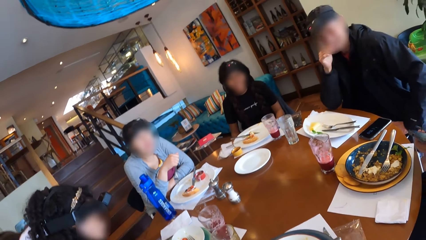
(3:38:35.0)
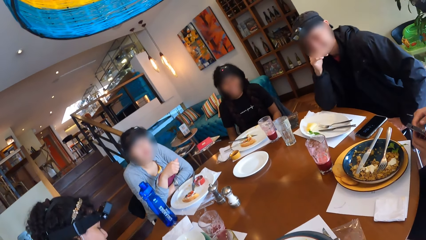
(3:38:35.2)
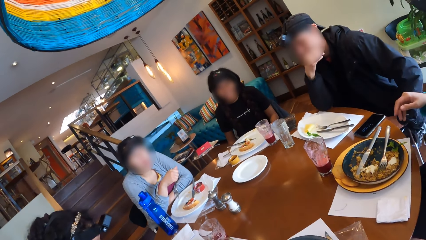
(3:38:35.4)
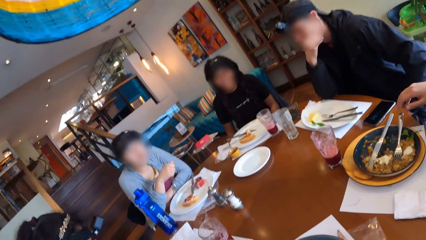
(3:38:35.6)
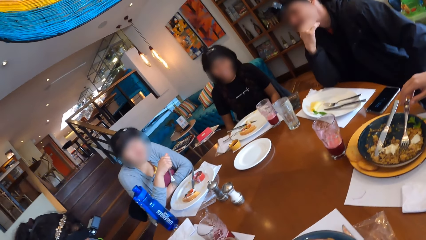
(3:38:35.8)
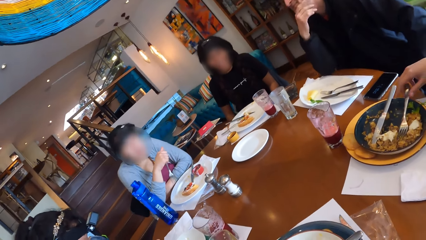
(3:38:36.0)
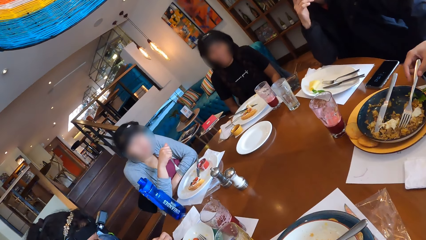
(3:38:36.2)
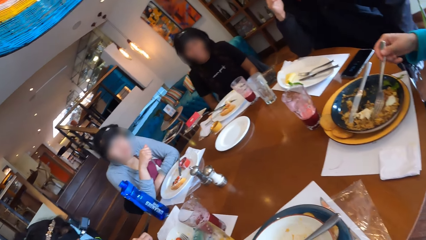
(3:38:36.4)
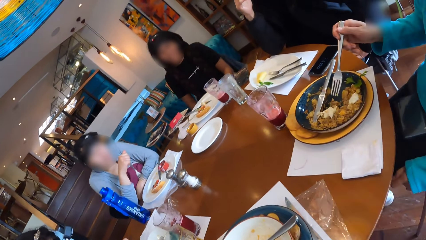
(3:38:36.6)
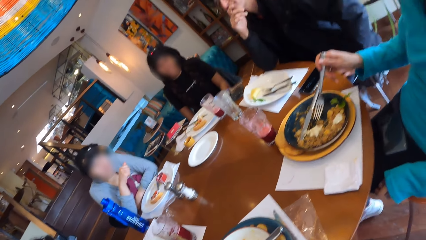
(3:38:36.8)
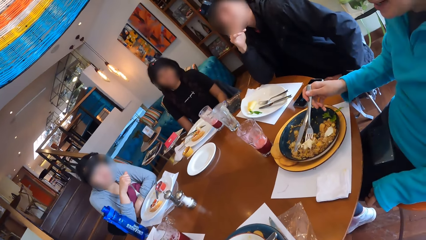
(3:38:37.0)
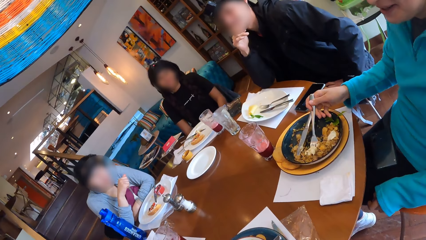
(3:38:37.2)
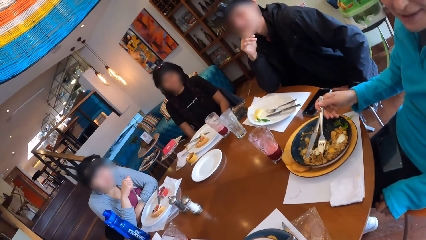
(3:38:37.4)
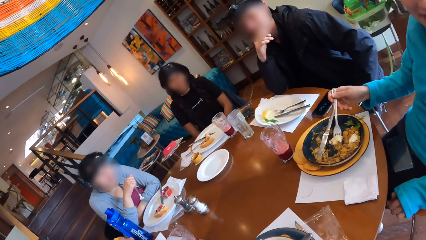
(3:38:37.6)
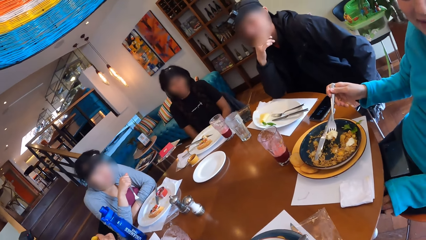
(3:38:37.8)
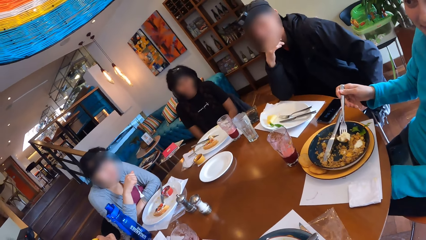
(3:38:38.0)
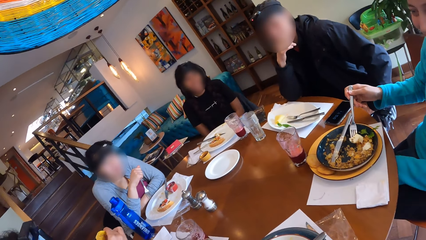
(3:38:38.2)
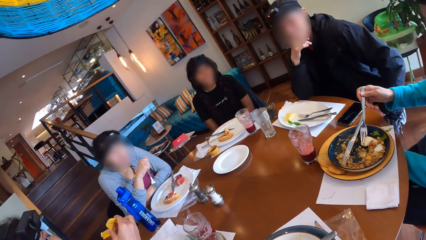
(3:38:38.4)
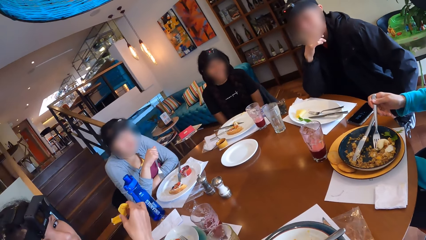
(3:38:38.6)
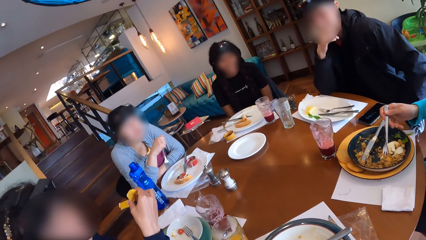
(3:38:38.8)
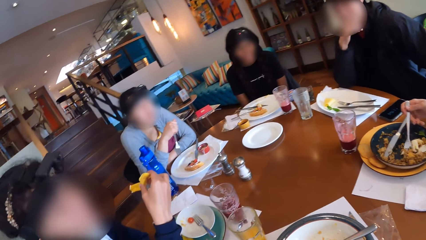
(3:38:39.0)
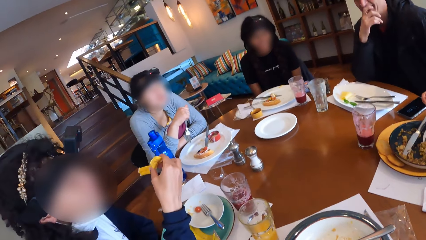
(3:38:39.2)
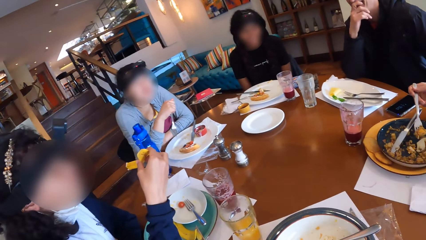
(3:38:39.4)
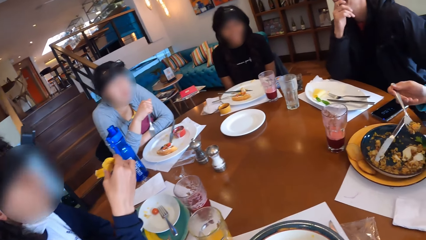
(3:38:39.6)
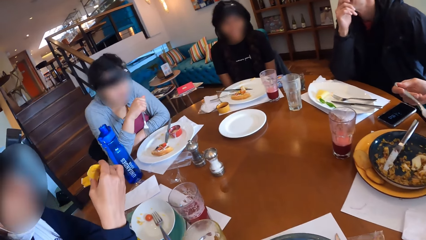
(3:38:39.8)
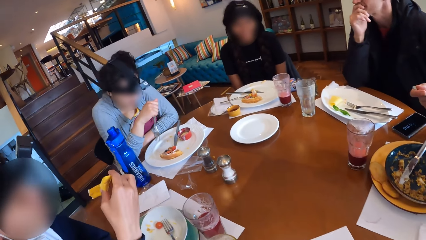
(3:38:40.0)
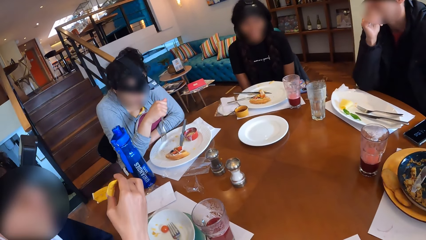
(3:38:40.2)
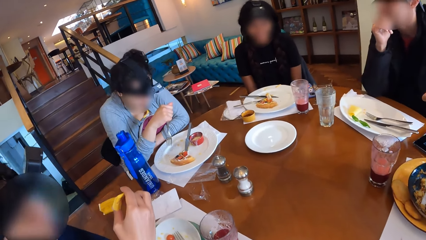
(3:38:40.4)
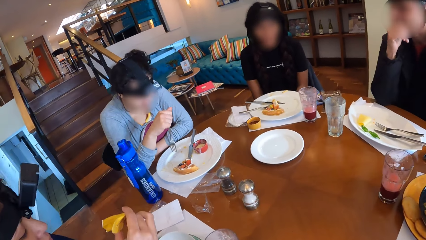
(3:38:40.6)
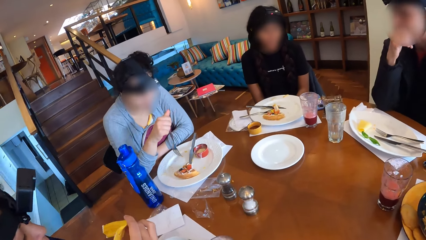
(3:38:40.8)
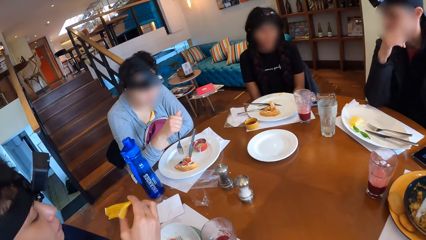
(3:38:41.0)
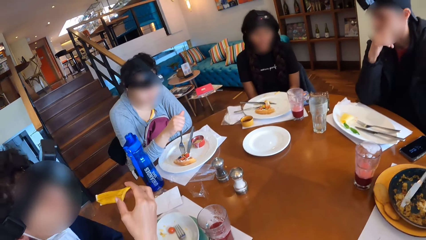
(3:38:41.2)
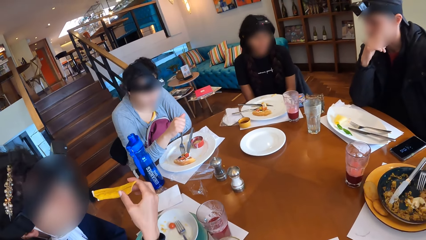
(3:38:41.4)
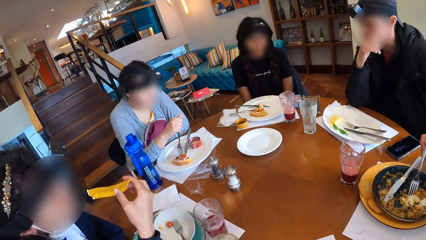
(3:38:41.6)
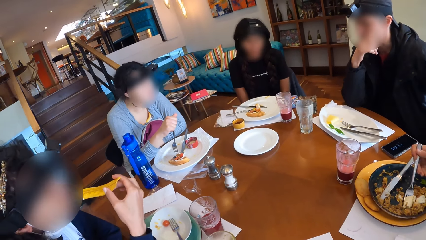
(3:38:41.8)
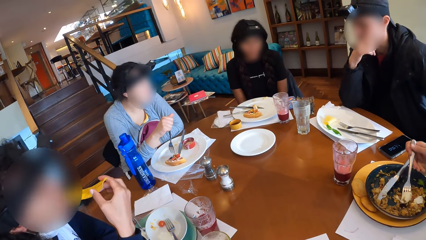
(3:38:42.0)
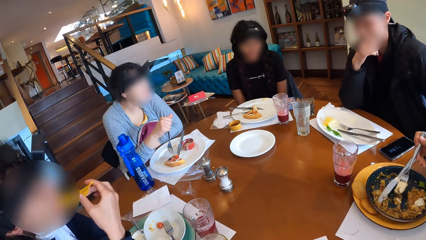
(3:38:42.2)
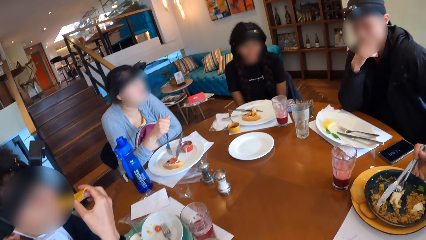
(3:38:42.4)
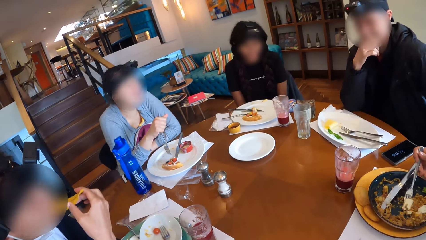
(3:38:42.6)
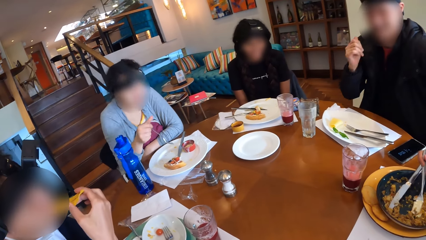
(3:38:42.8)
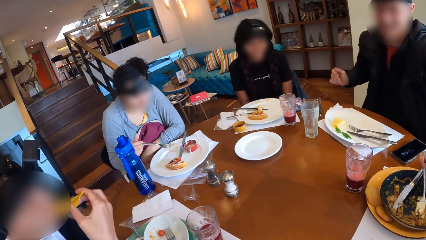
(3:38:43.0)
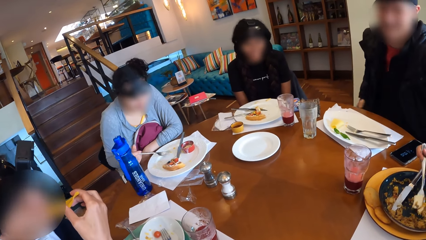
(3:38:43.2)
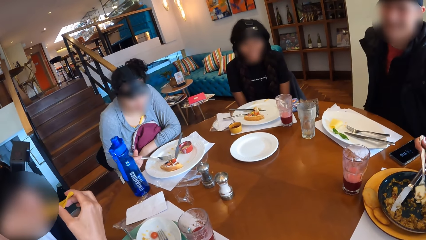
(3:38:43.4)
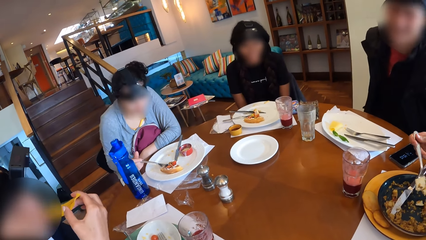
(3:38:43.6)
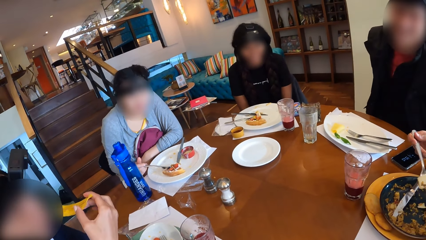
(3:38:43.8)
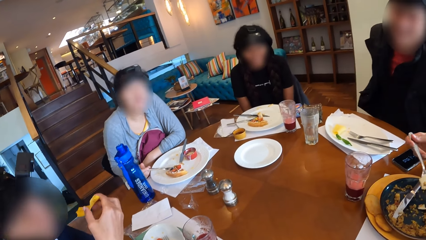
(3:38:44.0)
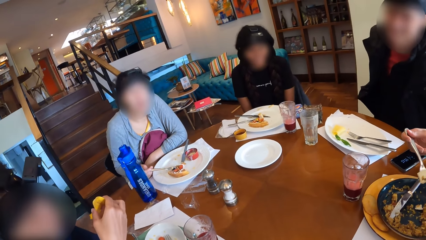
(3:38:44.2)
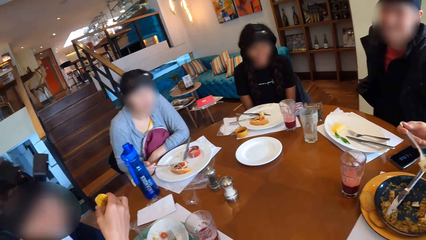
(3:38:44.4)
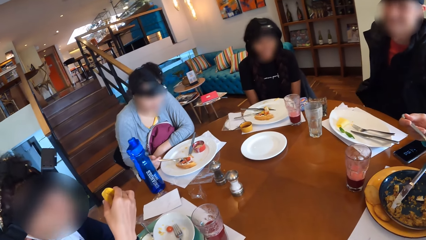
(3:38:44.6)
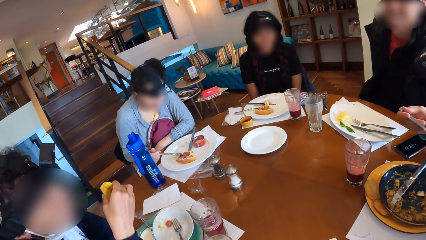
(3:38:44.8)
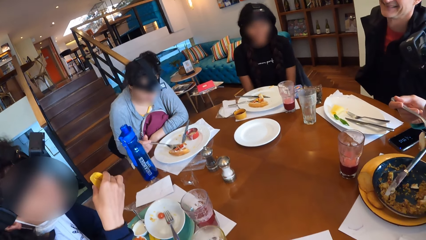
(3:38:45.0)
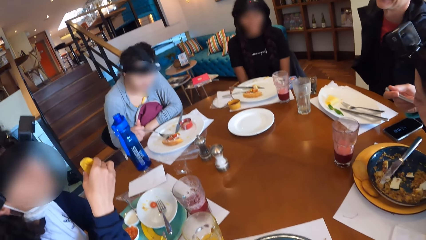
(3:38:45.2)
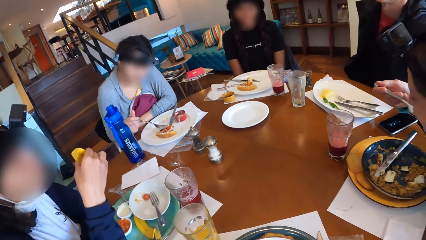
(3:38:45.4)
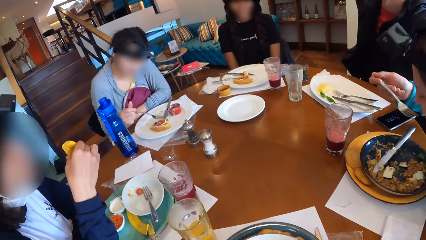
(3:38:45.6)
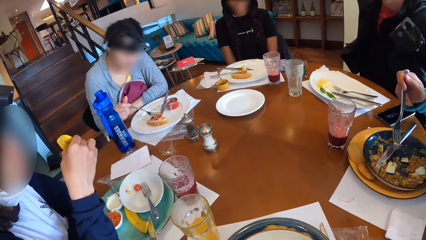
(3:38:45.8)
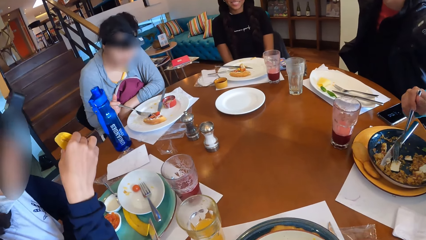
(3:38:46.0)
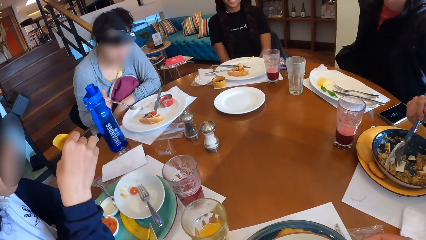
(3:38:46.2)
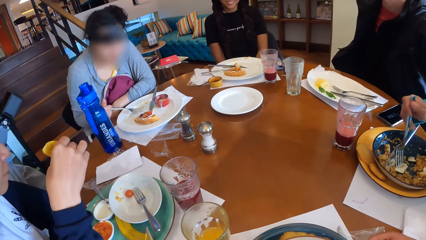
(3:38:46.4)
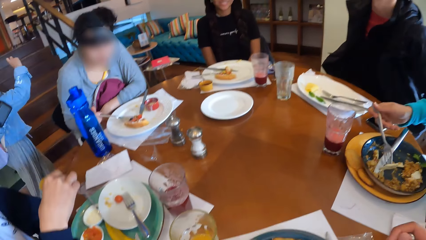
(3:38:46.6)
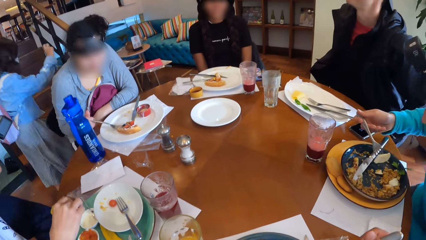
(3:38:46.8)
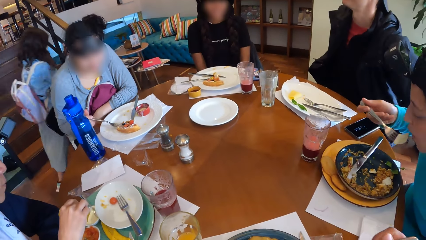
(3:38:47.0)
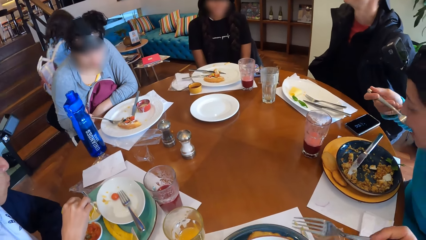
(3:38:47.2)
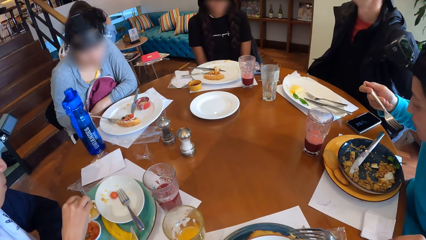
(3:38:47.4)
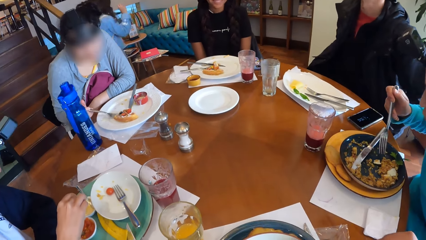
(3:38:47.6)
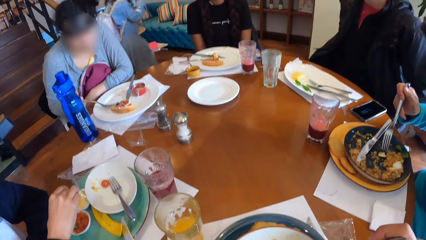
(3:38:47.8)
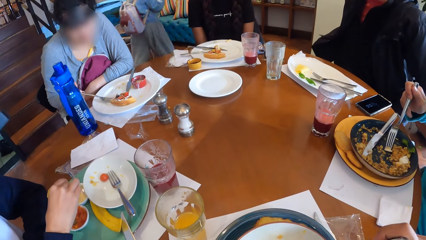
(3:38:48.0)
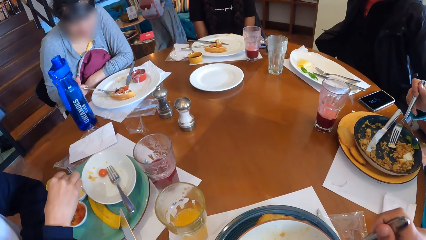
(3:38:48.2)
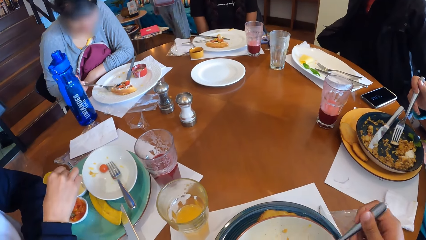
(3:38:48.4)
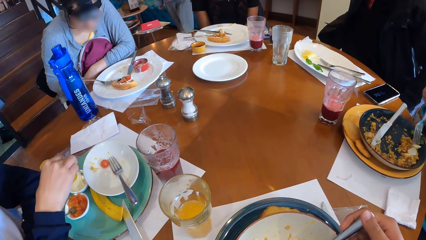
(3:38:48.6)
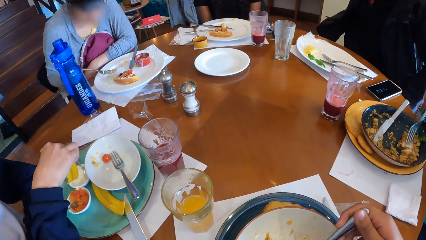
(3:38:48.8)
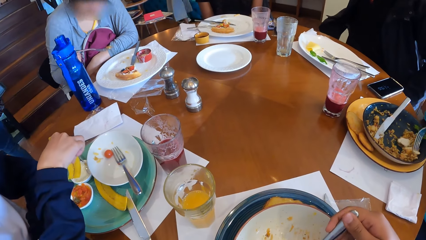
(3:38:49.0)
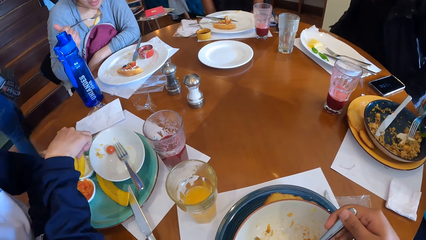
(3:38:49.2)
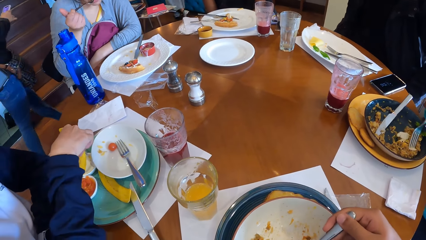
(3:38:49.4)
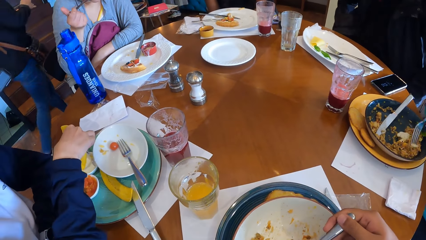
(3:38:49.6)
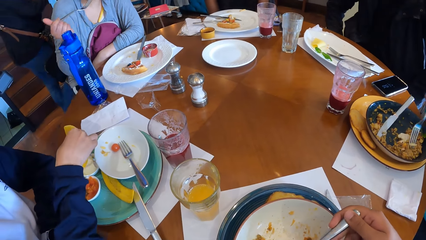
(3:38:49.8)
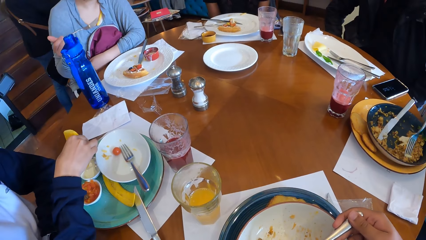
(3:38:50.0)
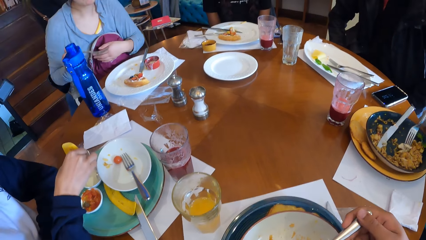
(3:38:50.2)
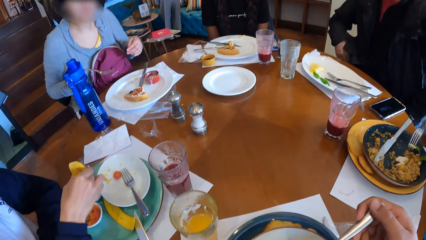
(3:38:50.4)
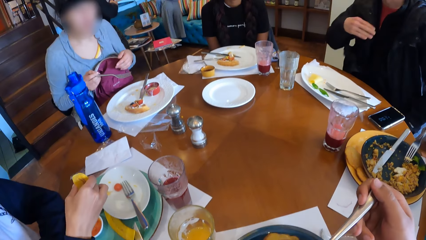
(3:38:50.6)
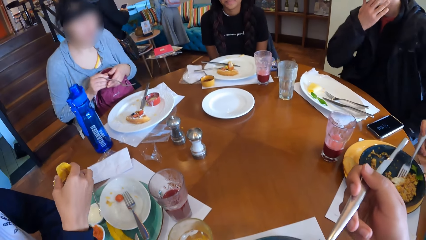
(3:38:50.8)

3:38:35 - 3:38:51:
The man places his right elbow on the table. A woman removes her right hand from the phone and picks up the fork from the plate with her right hand. The first woman picks some porridge and egg from the plate with the fork in her right hand. She picks some porridge and egg from the plate again. Another woman eats from the slice of chips in her right hand. The man removes his right elbow from the table. The first woman eats from the fork in her right hand and picks some egg from the plate with the fork in her right hand. The camera wearer picks up the fork from the plate on the table with his right hand. A third woman touches the waffles on the plate with the fork in her right hand. The first woman eats from the fork in her right hand. The second woman dips the slice of chips into the plate of sour cream with her right hand. The first woman picks some egg from the plate with the fork in her right hand. The camera wearer eats food. He picks some porridge from the plate with the fork in his right hand. The first woman stirs some porridge in the plate with her right hand. The third woman tastes a cream on the fork in her right hand.
